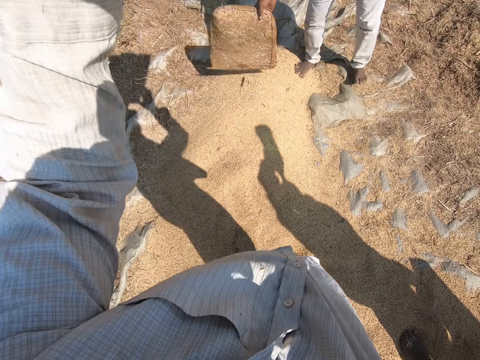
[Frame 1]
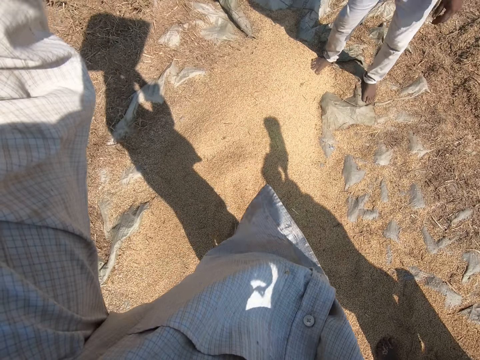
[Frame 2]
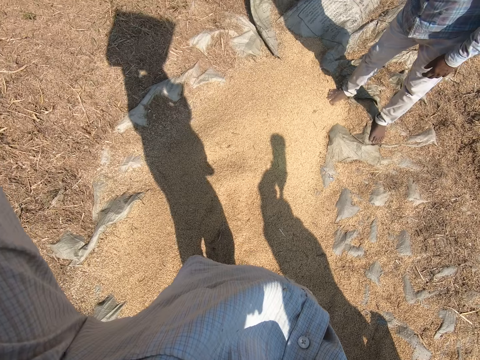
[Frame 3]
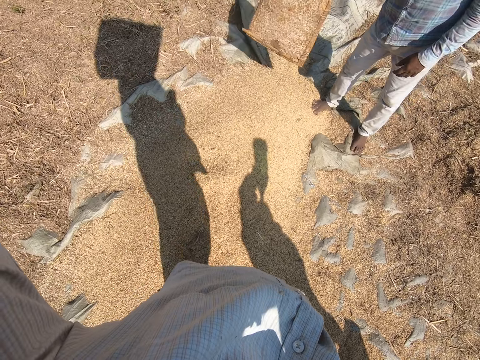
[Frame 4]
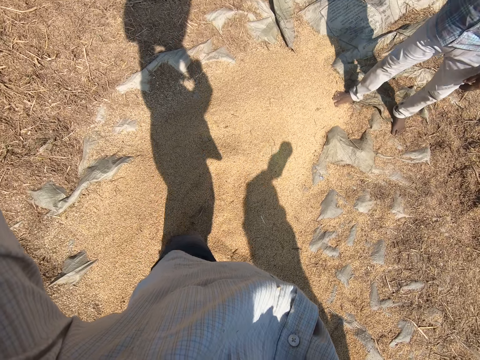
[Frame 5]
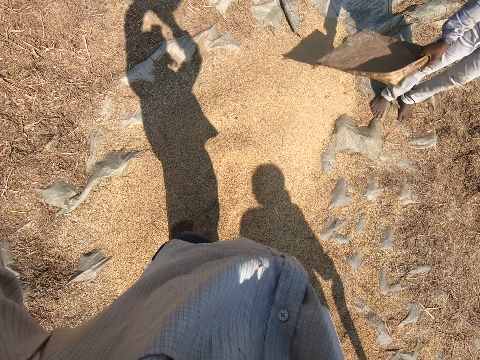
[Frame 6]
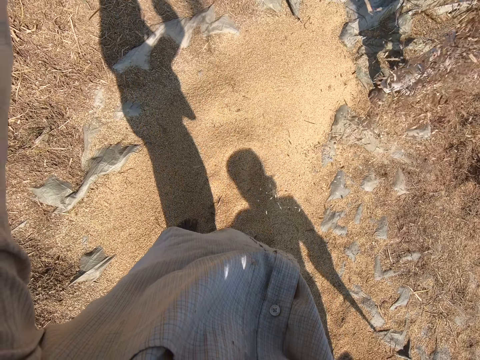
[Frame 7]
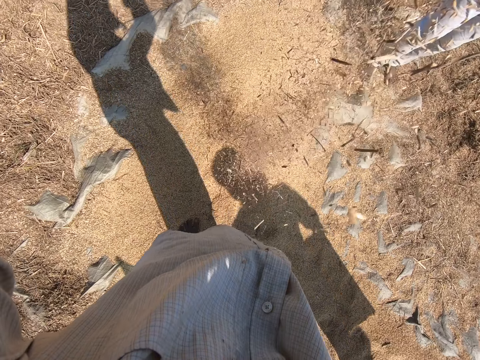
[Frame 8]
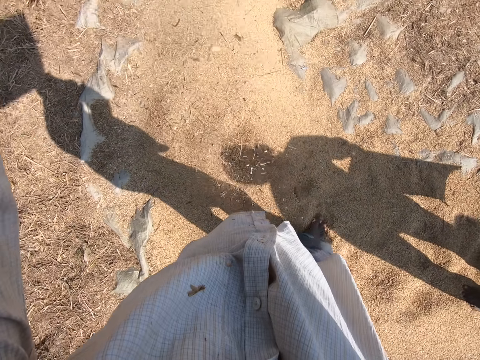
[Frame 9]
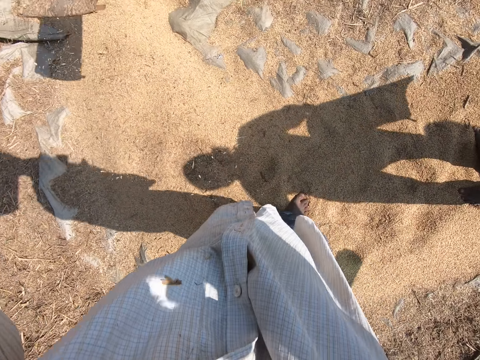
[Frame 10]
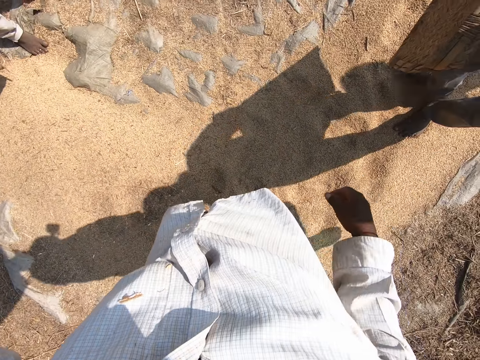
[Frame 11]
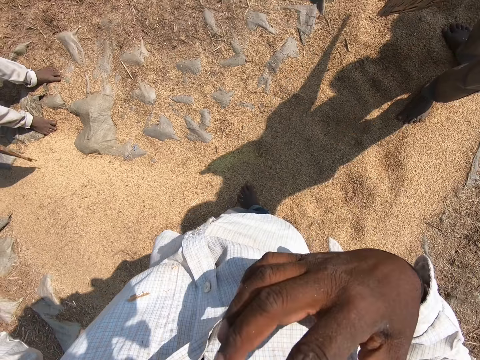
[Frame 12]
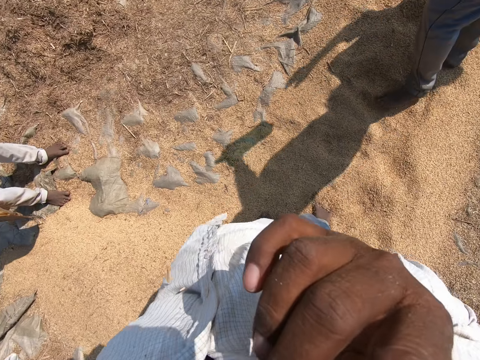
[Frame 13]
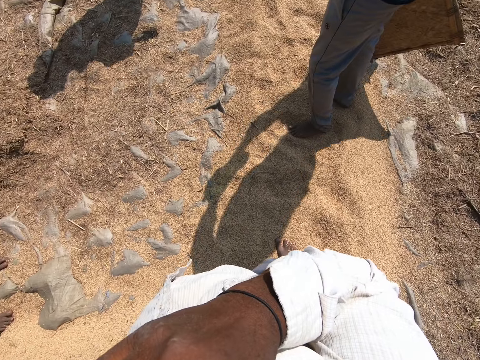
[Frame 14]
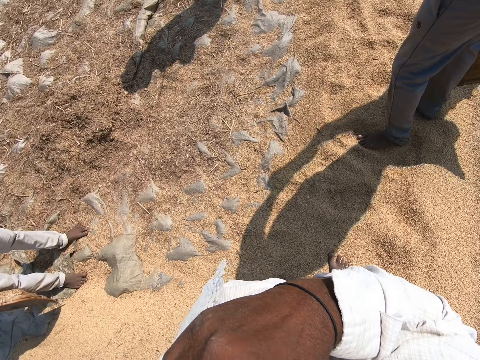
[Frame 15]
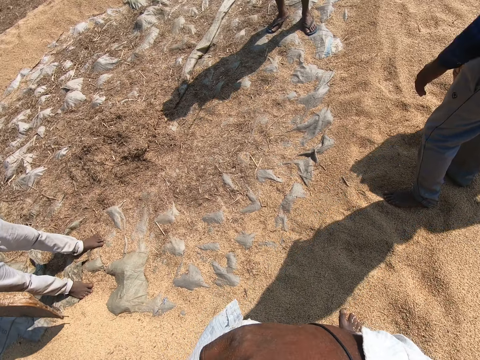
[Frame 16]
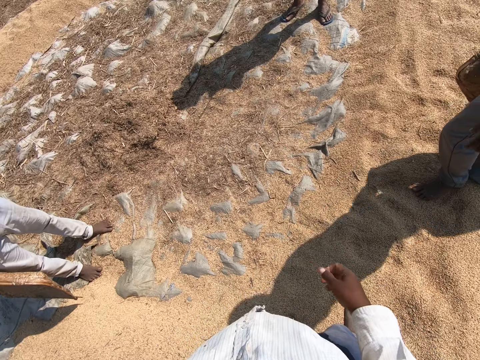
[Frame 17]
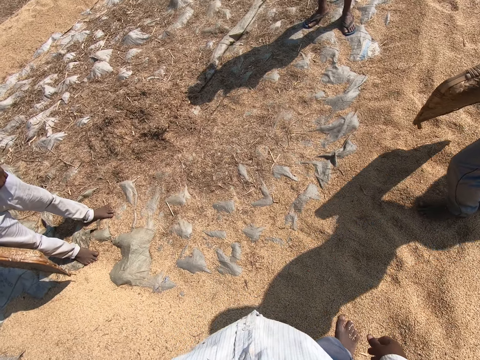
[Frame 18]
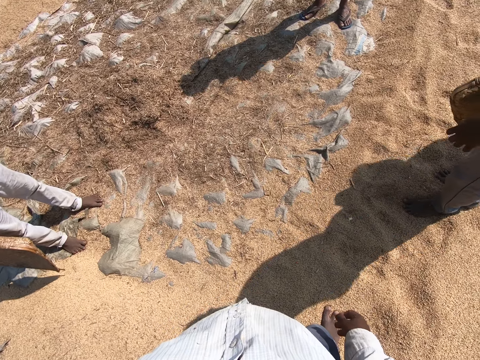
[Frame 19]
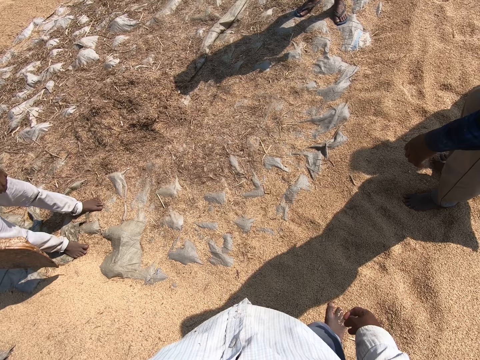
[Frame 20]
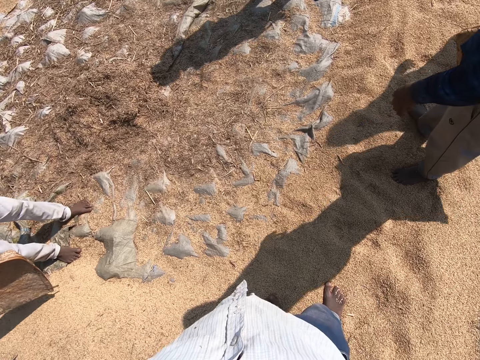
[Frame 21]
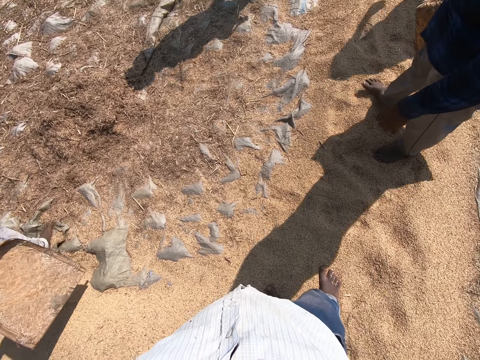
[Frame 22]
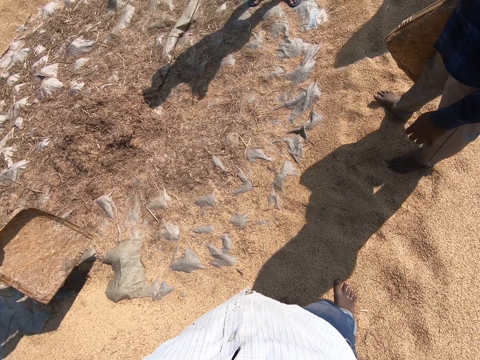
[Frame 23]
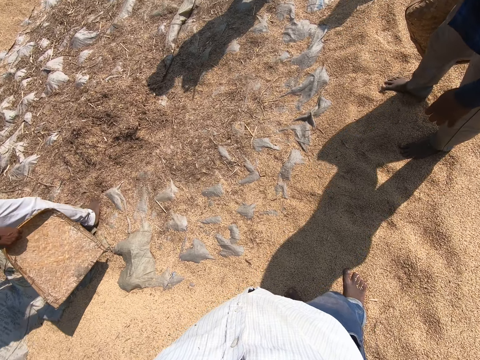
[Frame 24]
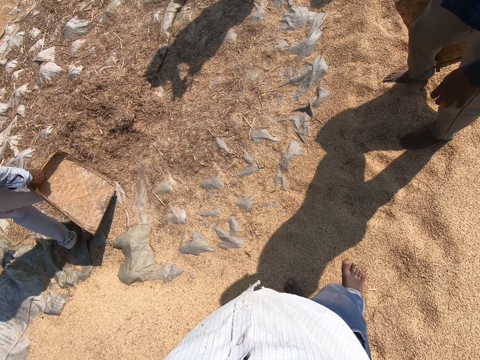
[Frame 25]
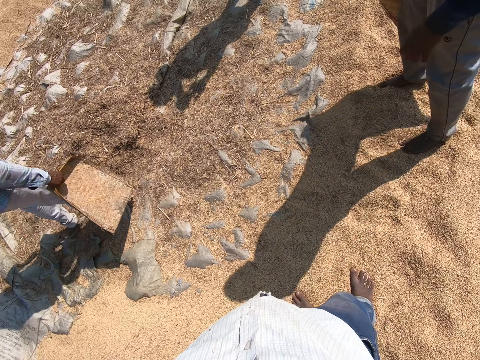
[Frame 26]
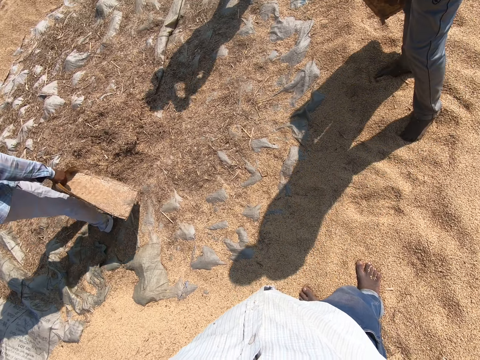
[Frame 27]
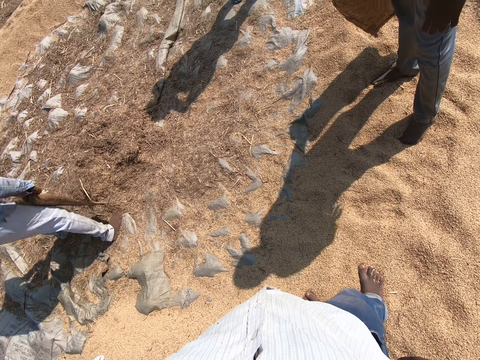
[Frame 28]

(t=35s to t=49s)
The camera wearer lifts the winnowing tray or sheaves. He pours the sheaves. He winnows the sesame with the winnowing tray. He lowers his hand. He holds his shirt with his hand. A man walks on the sesame and holds a winnowing tray.

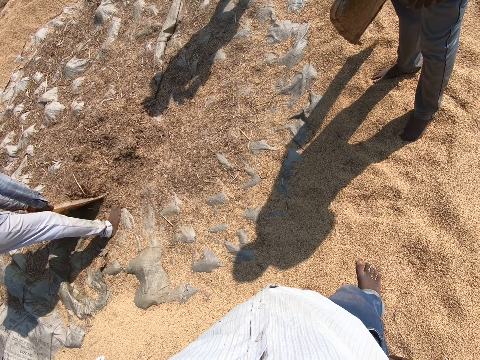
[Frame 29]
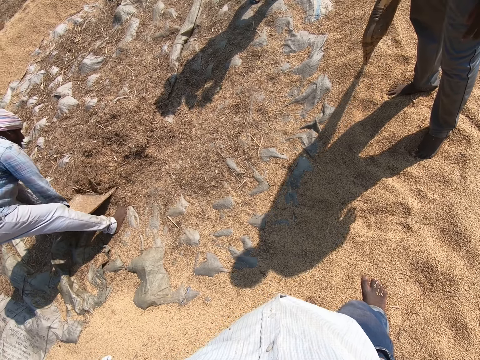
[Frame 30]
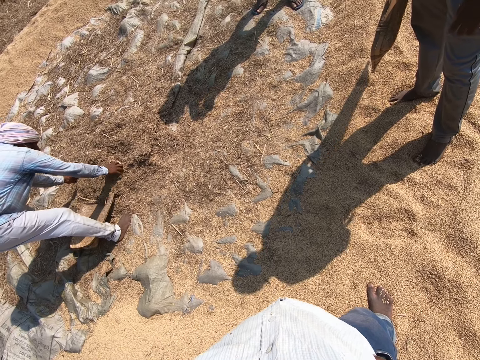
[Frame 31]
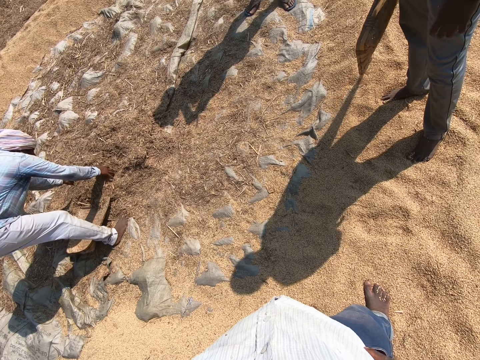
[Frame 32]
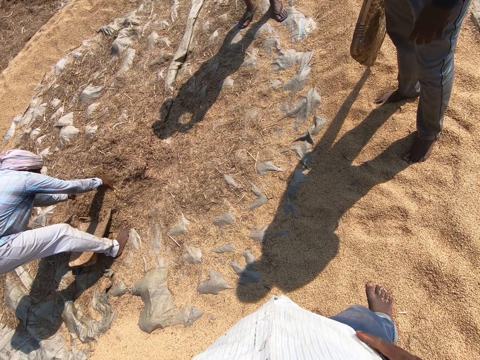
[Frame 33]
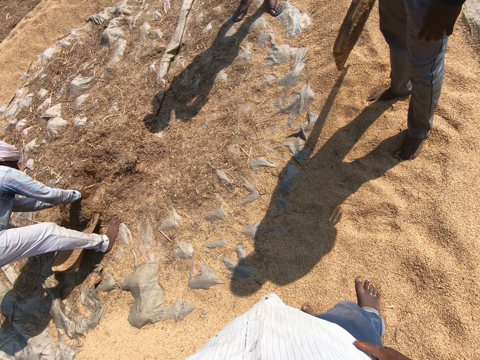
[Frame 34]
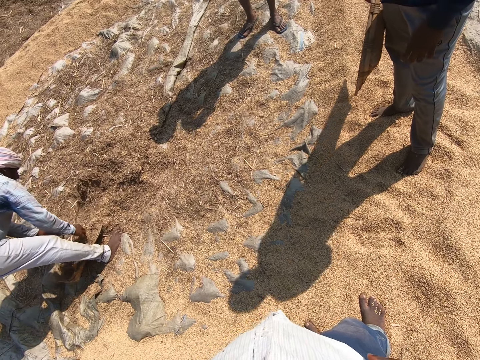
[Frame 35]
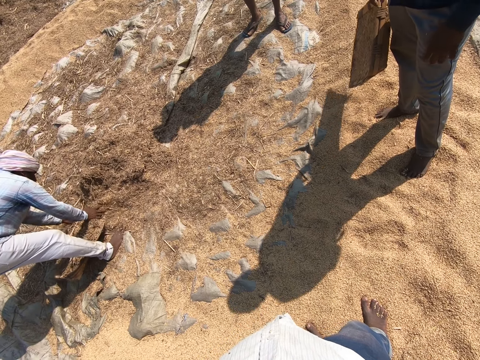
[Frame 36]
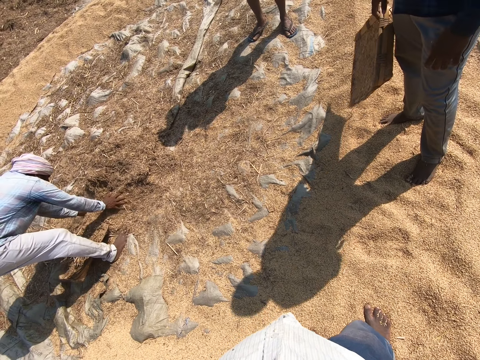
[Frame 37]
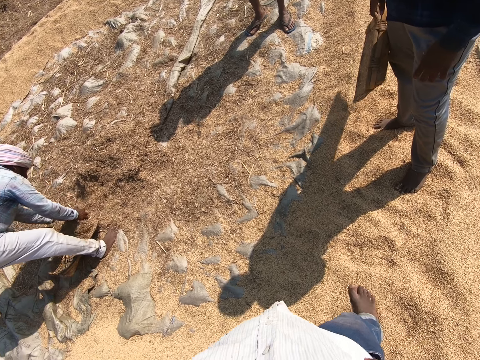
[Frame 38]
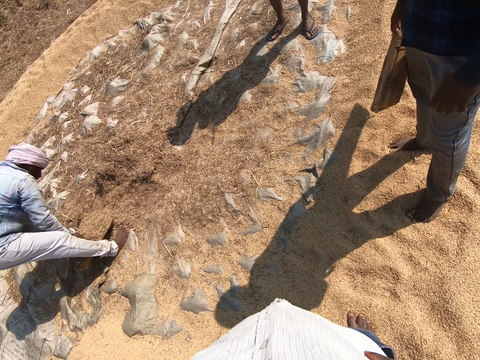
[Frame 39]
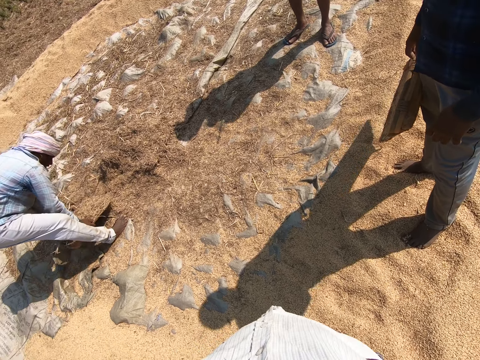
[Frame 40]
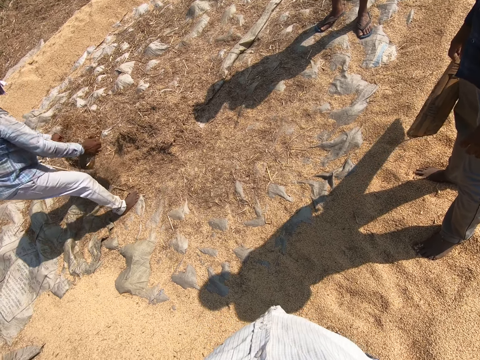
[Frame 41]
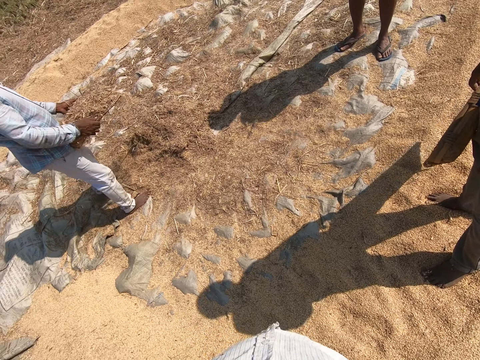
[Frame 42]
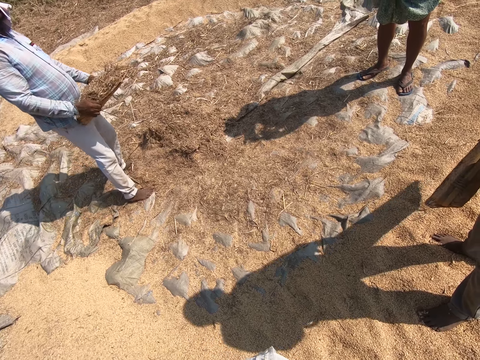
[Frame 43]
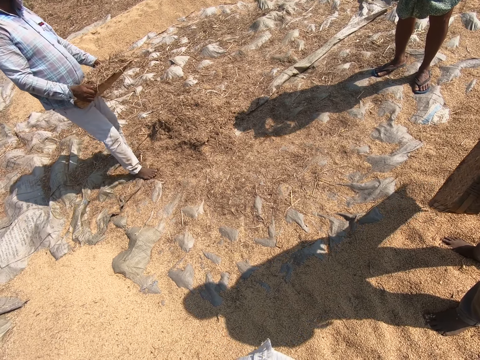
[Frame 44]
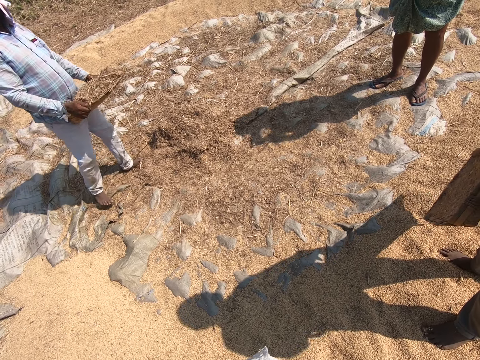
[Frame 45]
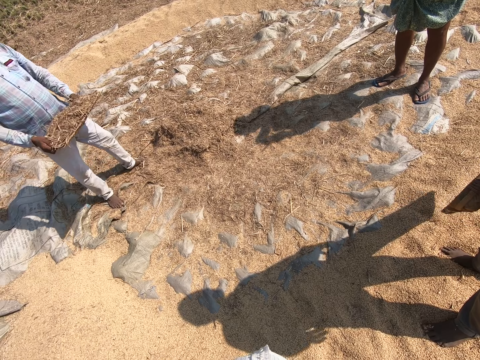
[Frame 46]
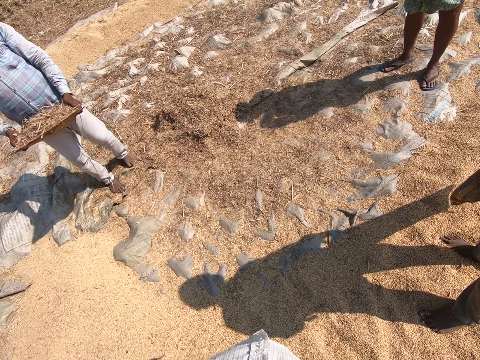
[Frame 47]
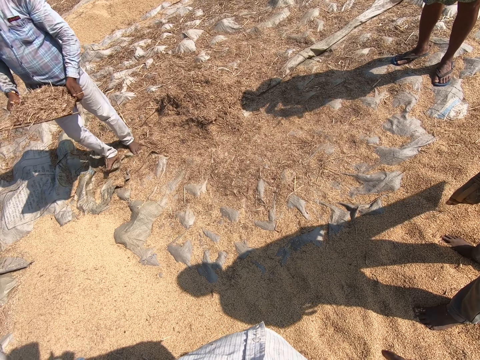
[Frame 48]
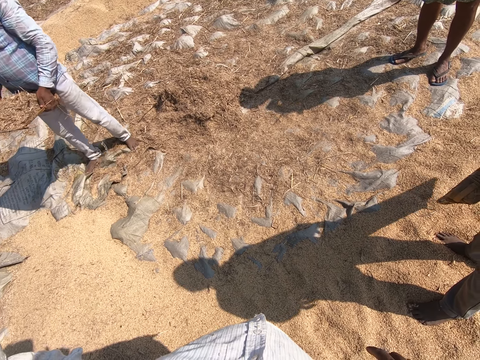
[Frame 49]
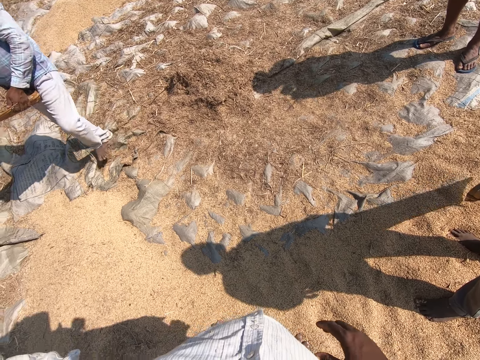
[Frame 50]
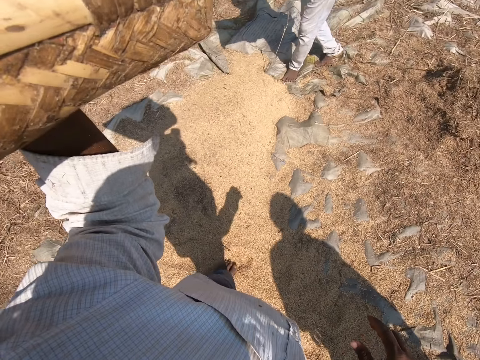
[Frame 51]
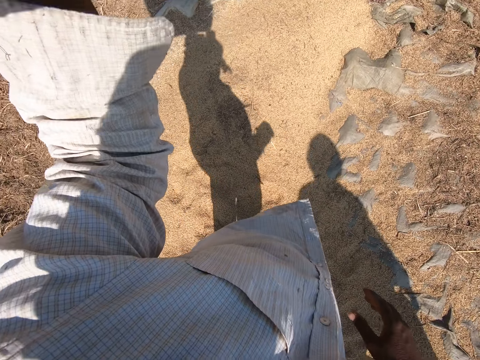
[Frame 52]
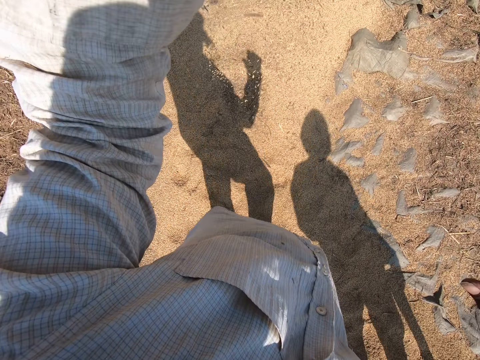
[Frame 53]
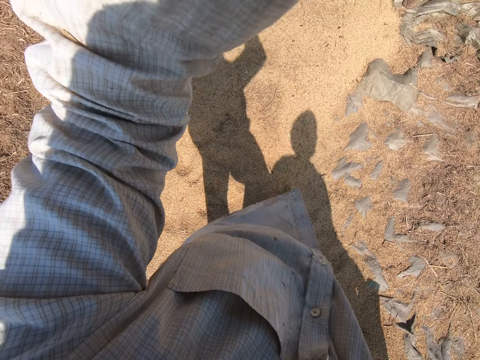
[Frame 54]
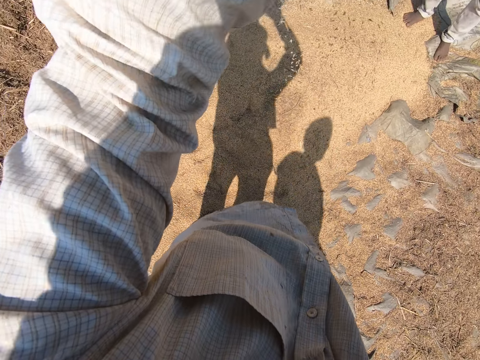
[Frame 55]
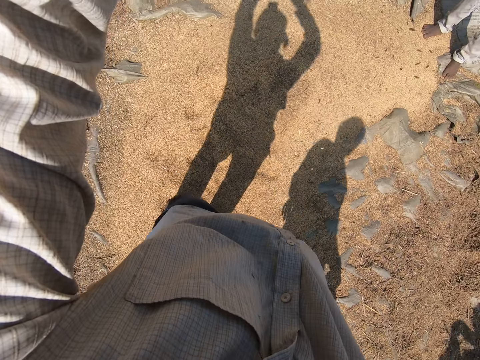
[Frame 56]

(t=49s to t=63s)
A man sticks the winnowing tray in the sesame. The camera wearer talks. The man puts the winnowing tray on the sesame and picks sesame with his hands. The man puts sesame on the winnowing tray and picks sesame with his hands. The camera wearer walks on the sesame. The man puts sesame on the winnowing tray, lifts the winnowing tray with both hands, stands up, winnows the sesame with the winnowing tray, and walks on the sesame.
